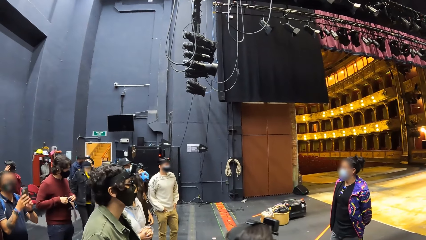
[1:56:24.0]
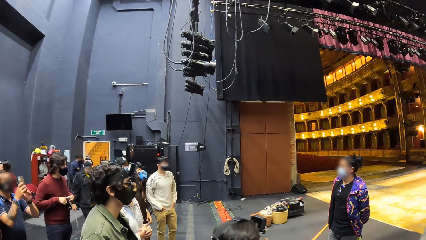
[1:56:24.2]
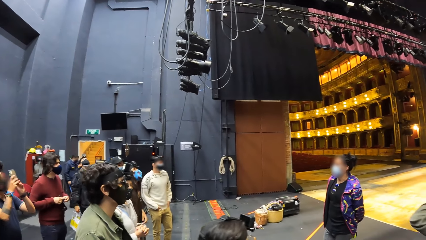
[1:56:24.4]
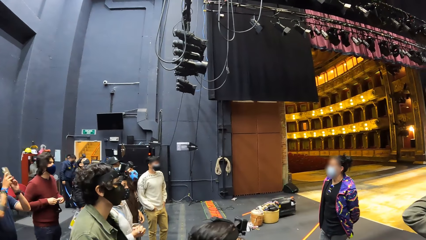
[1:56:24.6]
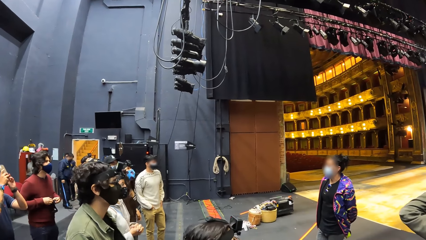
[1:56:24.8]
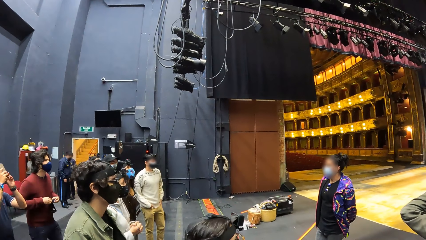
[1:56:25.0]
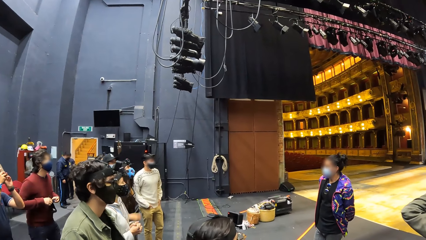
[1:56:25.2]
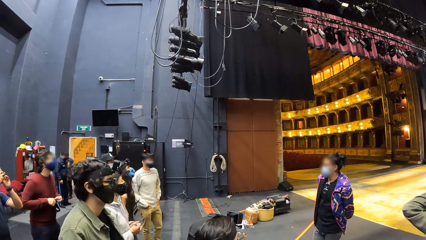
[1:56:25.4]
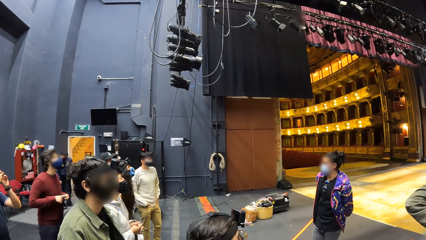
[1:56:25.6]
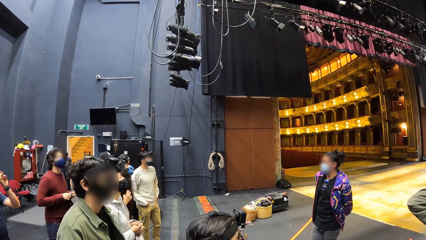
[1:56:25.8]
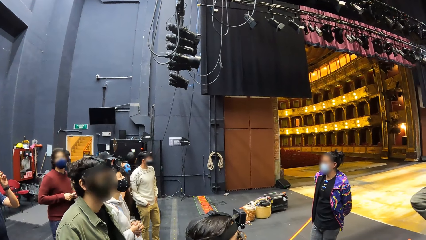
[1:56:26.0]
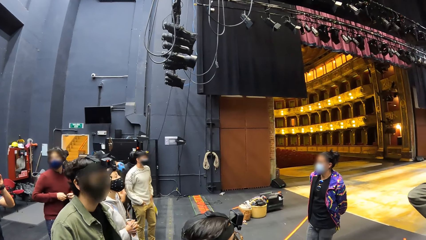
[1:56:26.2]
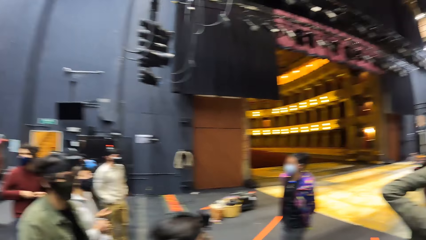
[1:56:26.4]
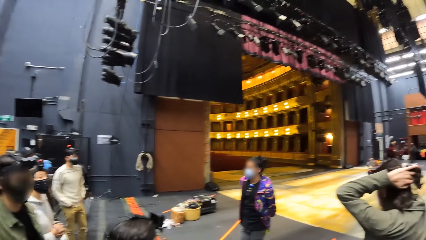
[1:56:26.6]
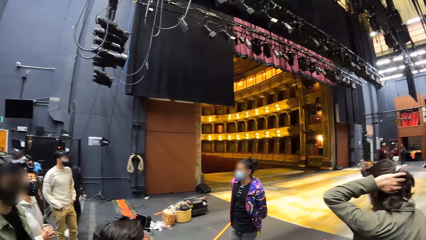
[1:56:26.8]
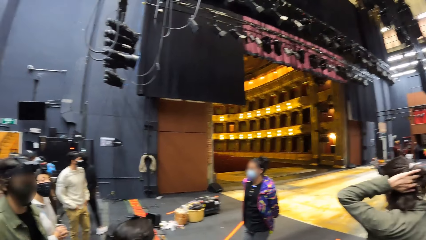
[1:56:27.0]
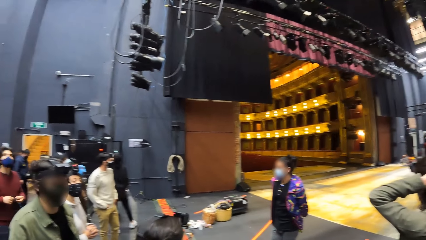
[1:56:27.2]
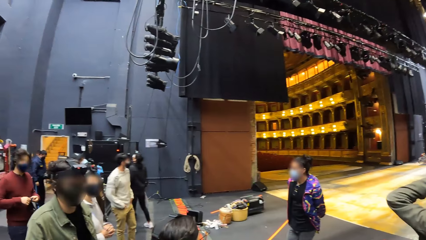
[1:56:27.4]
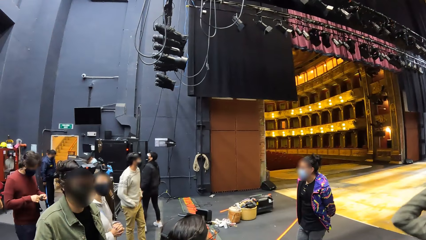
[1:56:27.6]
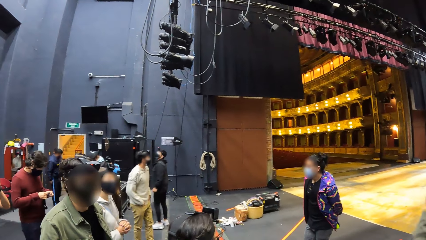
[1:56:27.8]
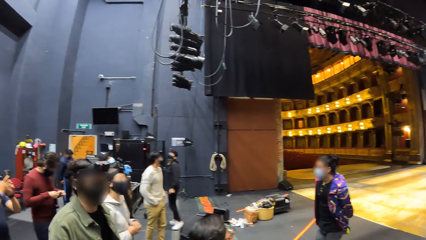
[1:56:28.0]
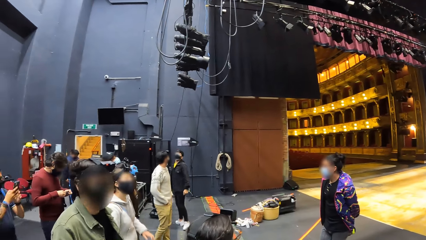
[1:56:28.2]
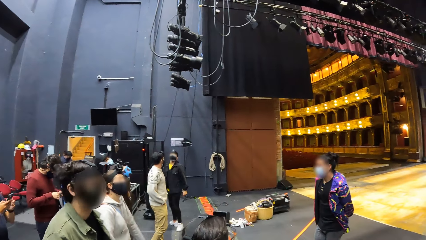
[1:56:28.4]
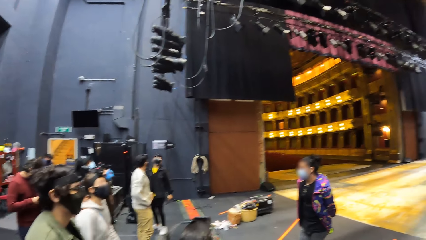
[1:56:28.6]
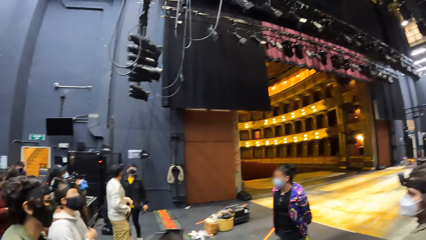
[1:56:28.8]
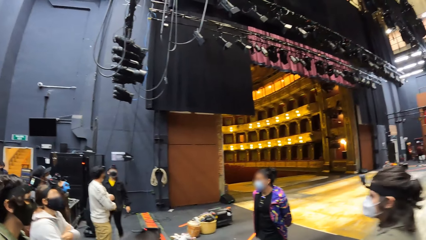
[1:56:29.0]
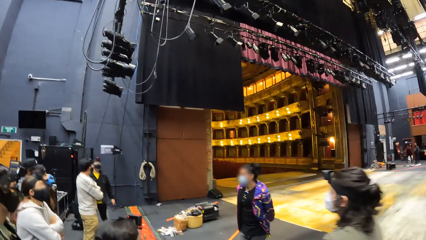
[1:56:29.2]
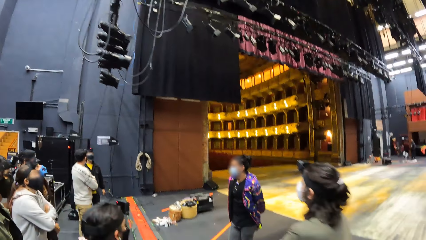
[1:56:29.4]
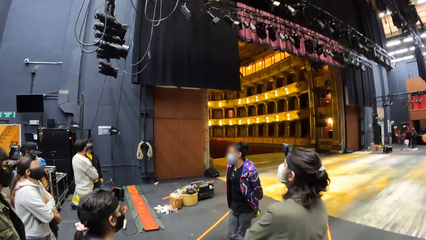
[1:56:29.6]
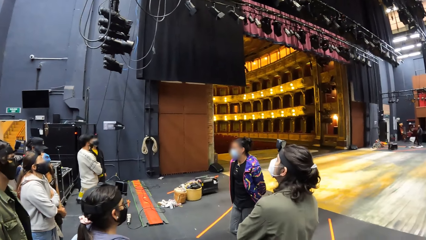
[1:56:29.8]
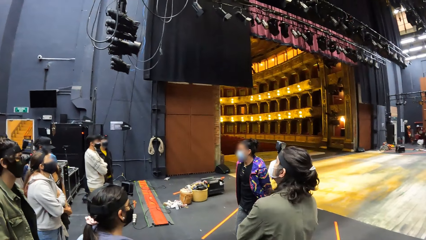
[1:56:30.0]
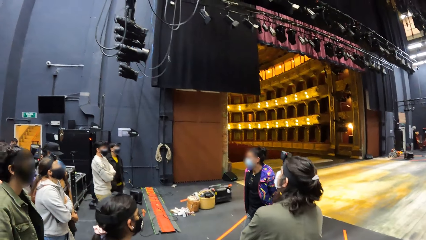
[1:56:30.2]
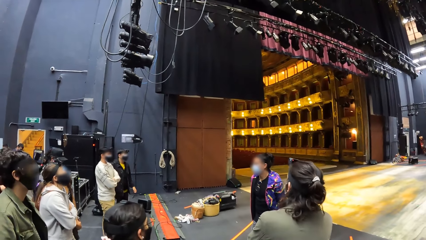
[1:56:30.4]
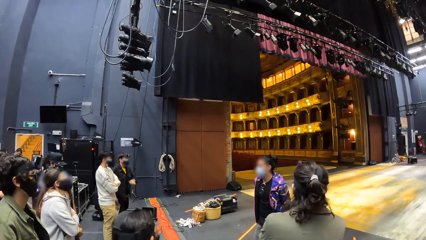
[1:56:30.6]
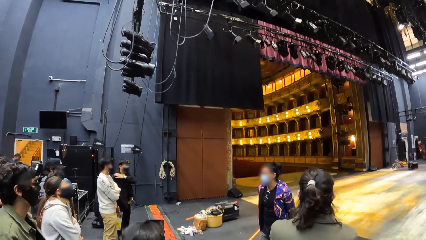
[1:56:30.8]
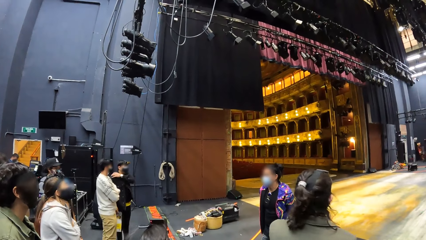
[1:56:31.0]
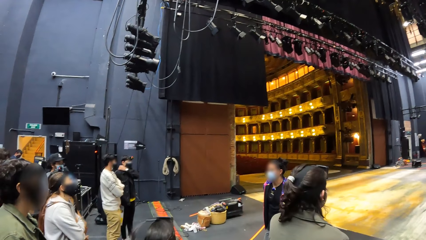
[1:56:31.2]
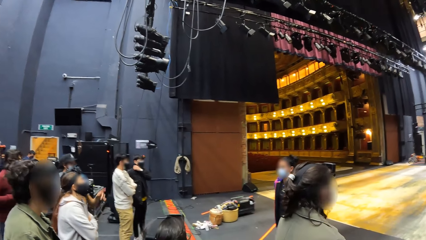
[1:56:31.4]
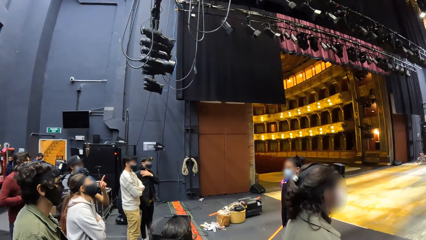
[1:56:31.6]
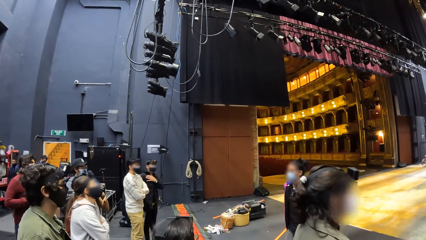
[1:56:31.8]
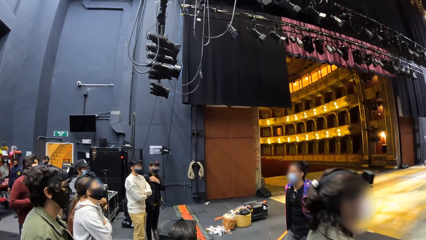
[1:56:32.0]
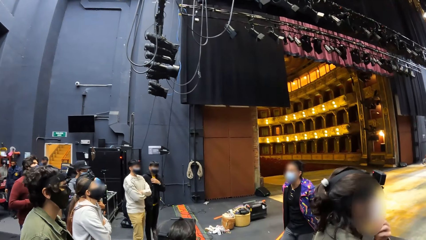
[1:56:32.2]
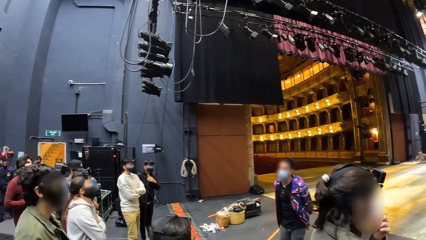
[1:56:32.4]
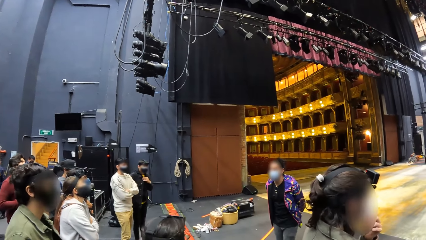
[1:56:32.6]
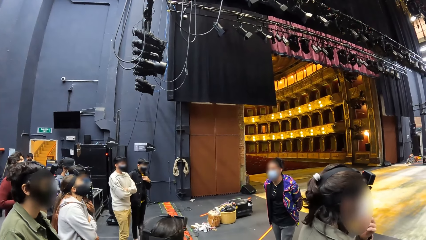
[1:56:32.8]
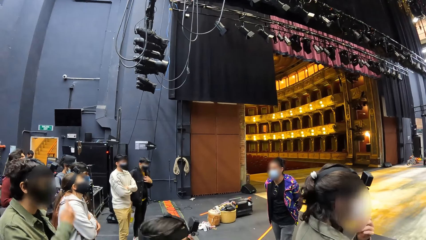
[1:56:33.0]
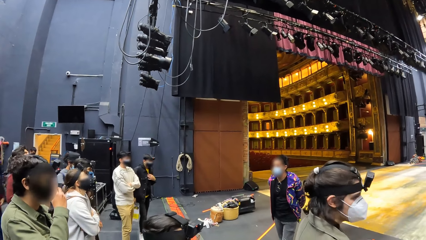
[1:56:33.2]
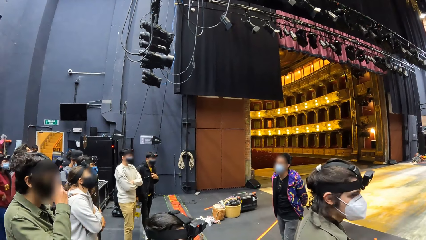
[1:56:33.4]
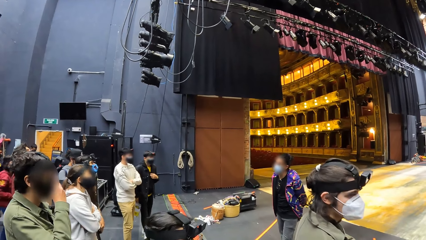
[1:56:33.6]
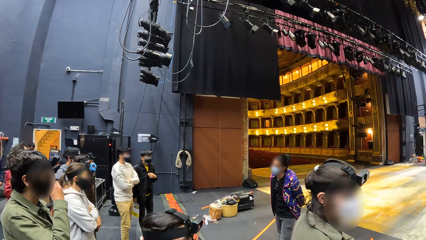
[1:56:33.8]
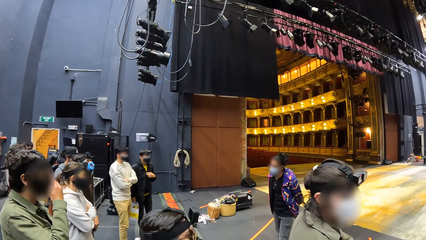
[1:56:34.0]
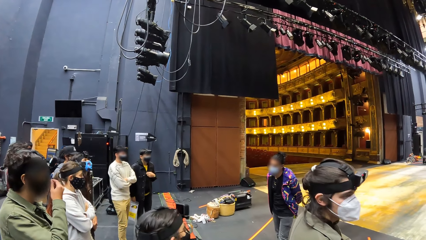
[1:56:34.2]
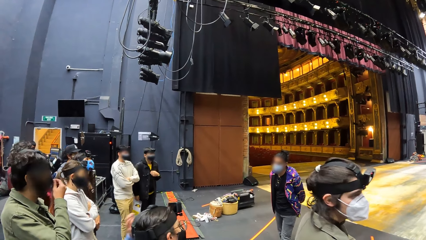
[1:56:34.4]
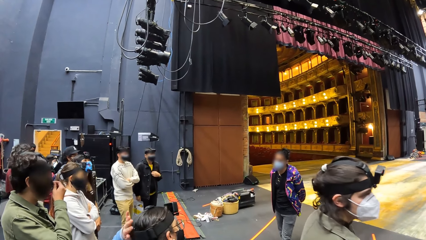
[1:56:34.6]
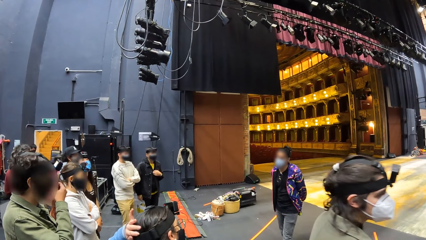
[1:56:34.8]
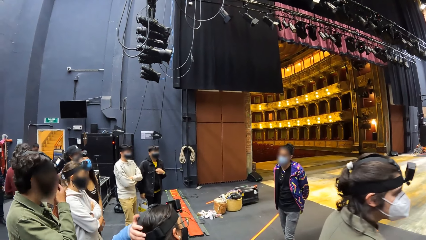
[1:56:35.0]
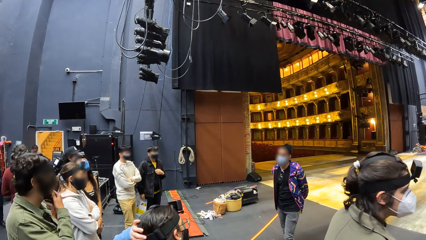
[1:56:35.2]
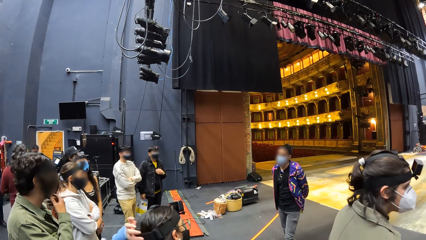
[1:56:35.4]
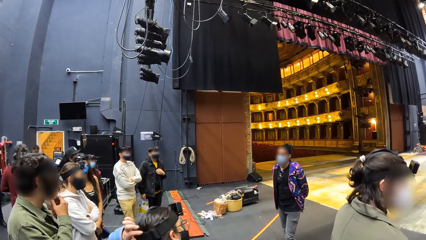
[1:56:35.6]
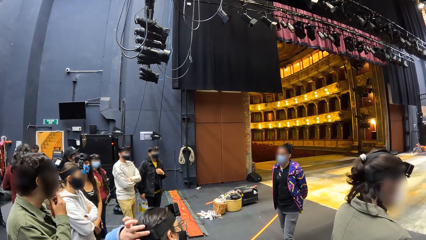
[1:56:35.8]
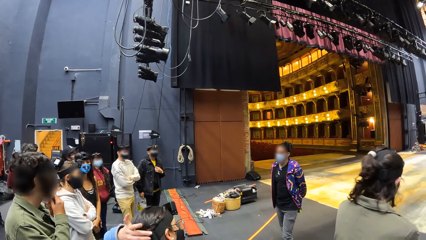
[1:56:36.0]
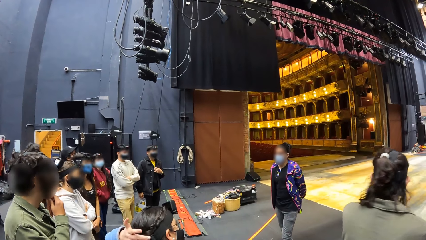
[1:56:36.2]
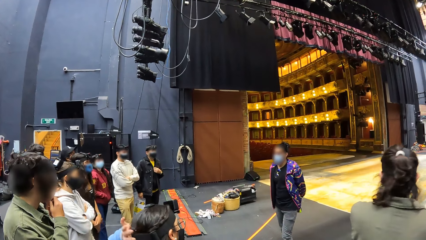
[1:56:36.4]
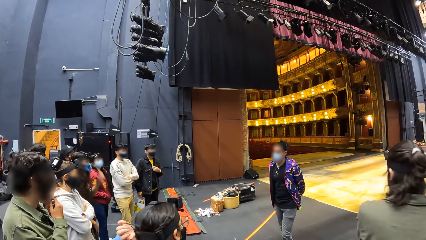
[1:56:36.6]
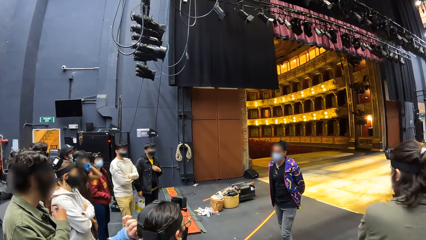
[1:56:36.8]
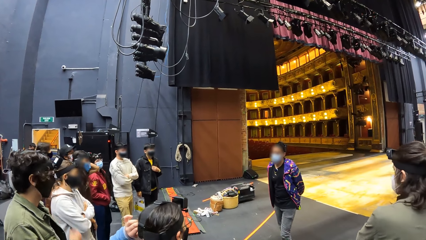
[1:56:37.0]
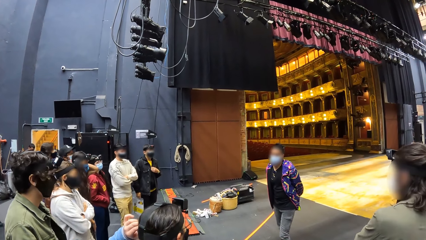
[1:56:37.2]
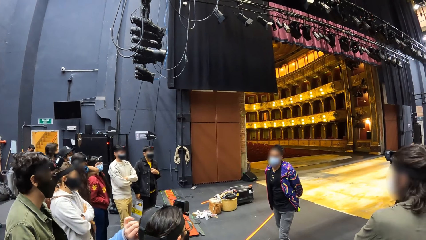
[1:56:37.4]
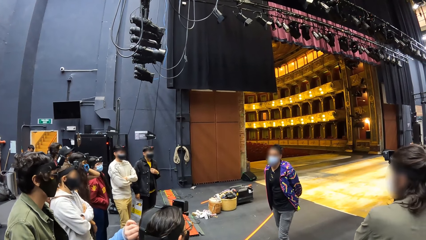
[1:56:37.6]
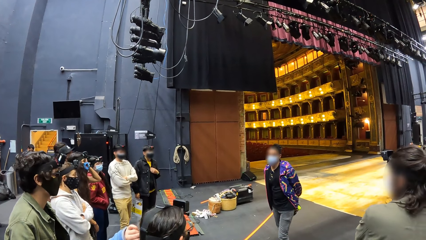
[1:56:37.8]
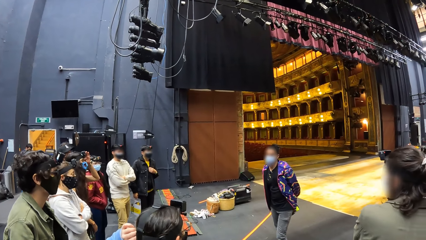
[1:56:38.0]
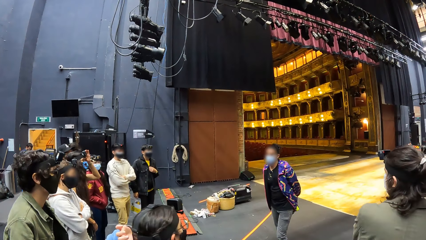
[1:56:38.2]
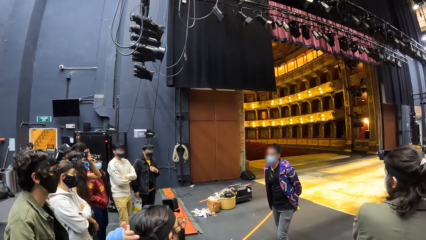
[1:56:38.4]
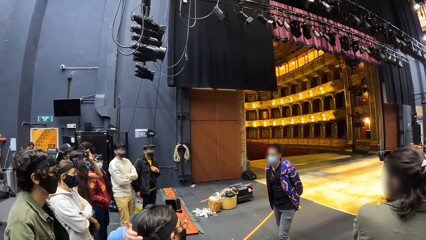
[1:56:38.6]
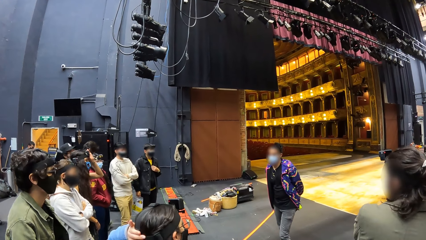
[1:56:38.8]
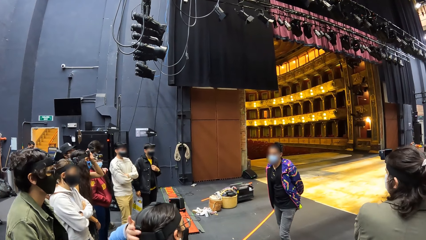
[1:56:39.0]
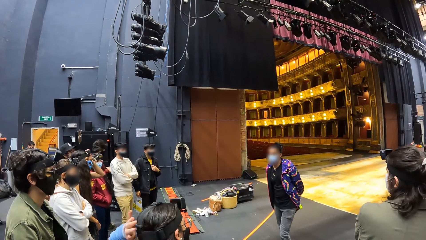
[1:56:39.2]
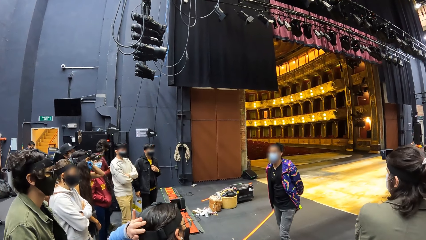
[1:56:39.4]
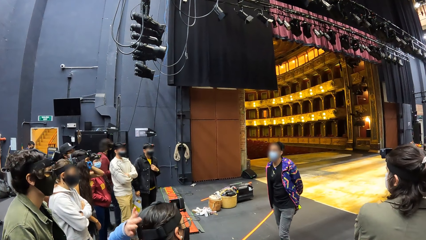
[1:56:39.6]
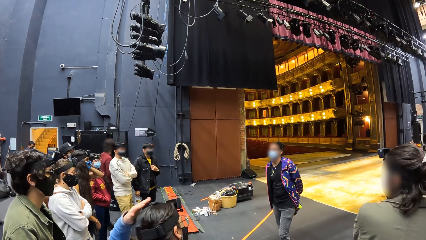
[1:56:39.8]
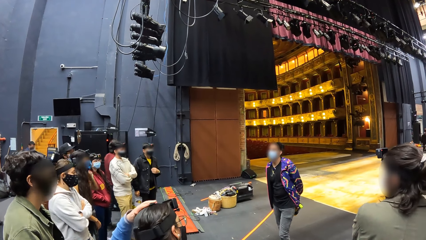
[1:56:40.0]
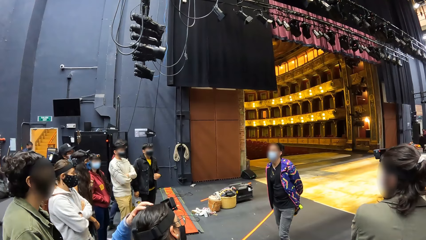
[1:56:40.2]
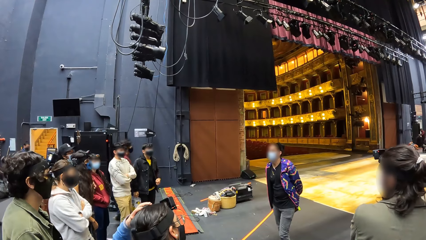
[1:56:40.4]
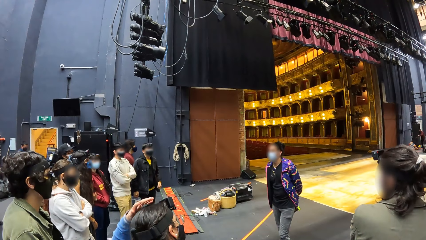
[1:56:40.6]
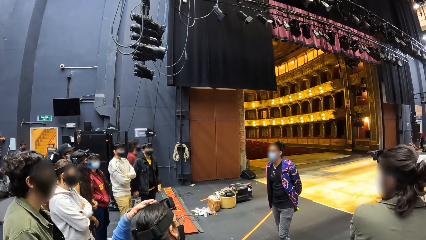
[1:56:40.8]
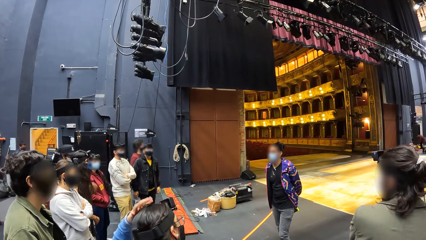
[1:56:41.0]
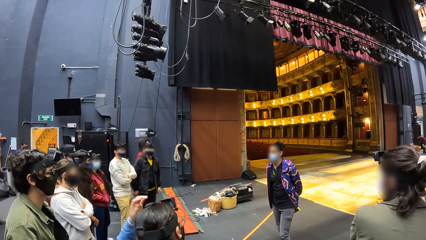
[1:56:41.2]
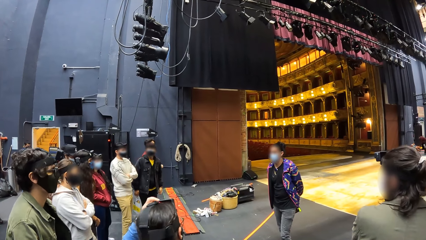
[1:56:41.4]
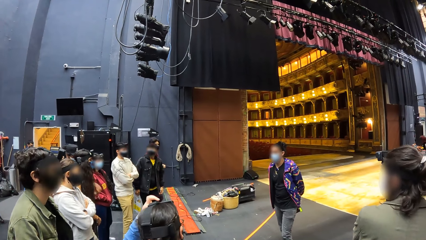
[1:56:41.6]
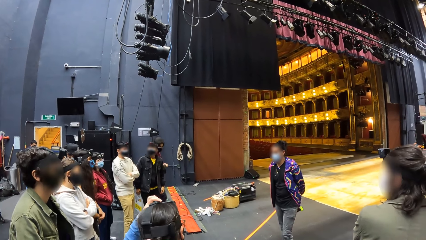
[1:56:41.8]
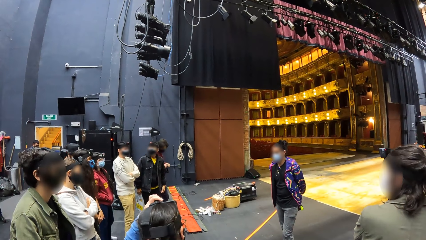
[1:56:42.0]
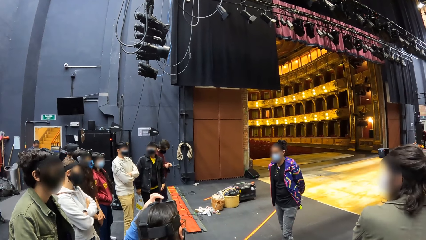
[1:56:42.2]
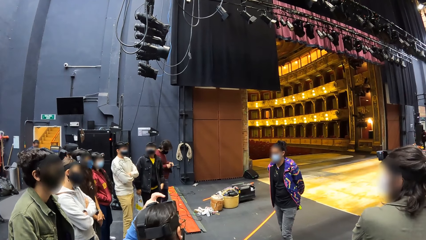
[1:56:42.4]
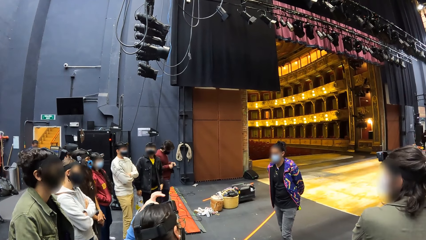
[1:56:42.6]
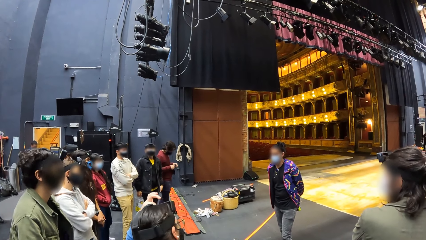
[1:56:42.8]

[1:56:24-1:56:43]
The camera wearer looks forward. They look left.
